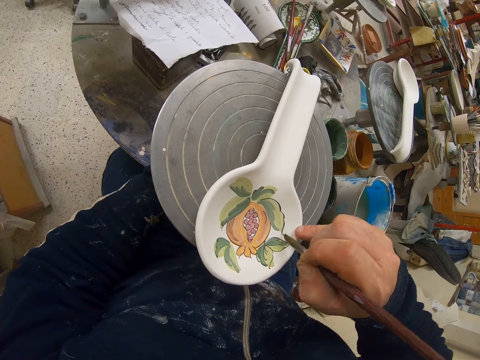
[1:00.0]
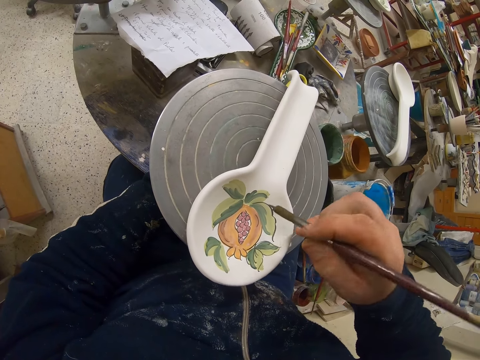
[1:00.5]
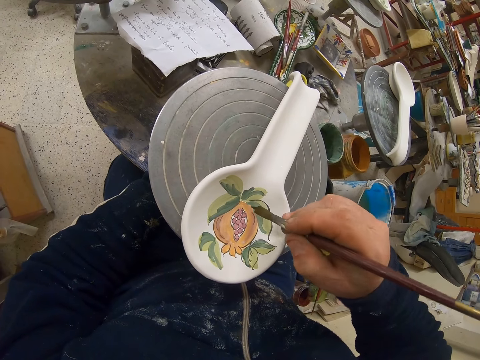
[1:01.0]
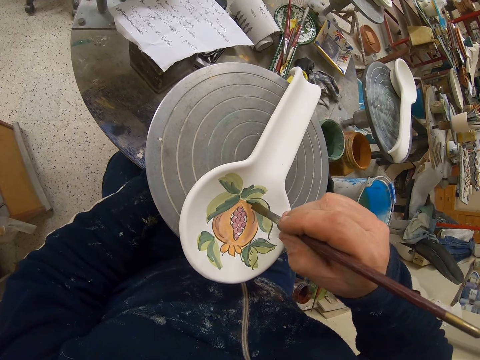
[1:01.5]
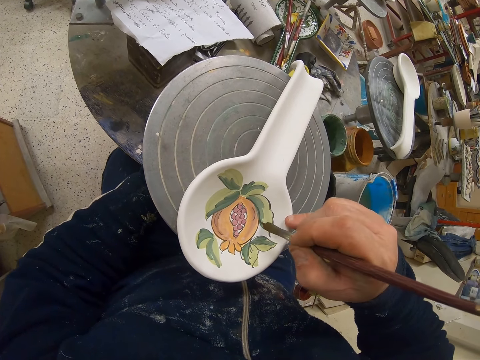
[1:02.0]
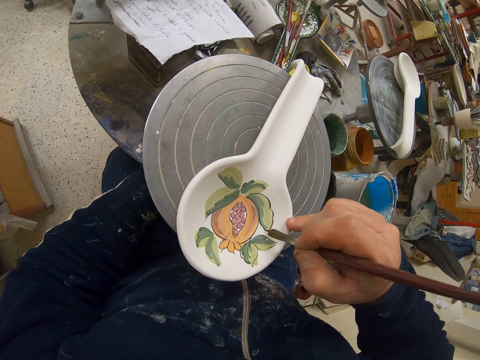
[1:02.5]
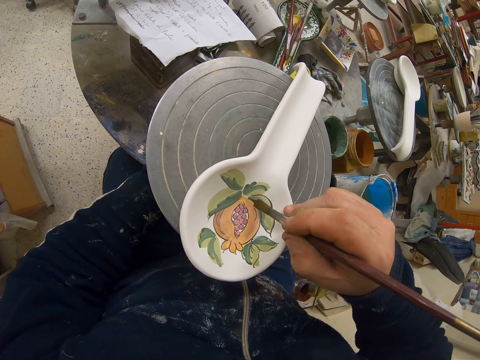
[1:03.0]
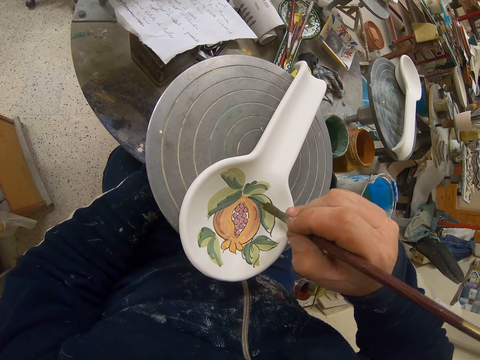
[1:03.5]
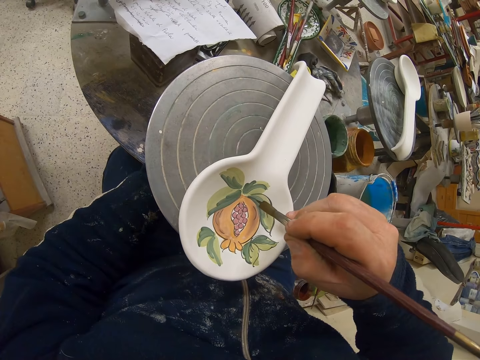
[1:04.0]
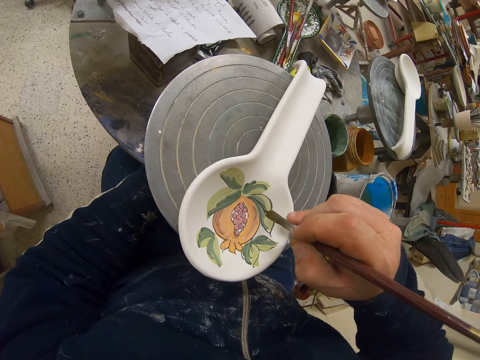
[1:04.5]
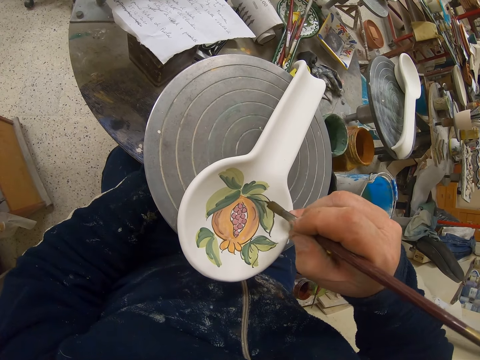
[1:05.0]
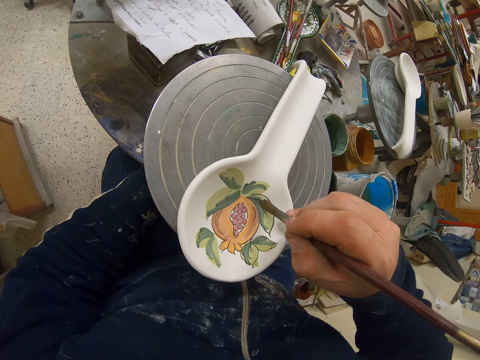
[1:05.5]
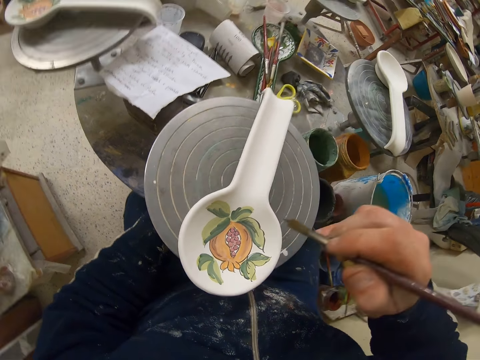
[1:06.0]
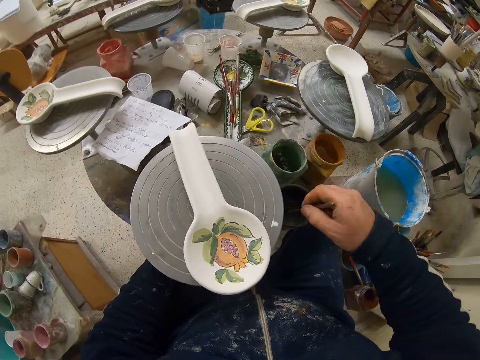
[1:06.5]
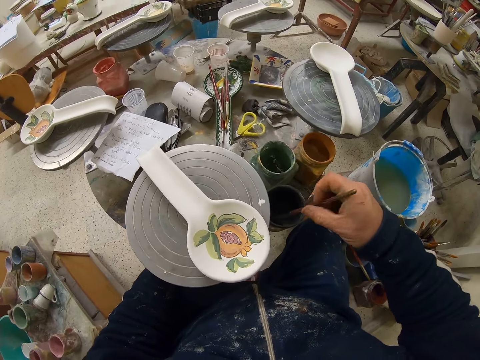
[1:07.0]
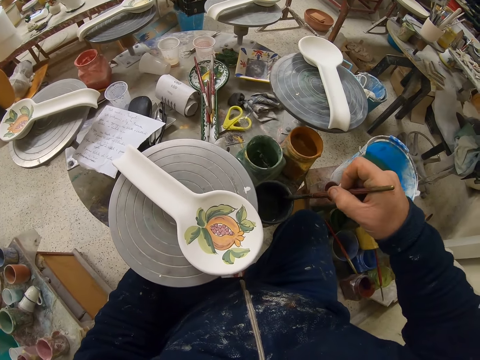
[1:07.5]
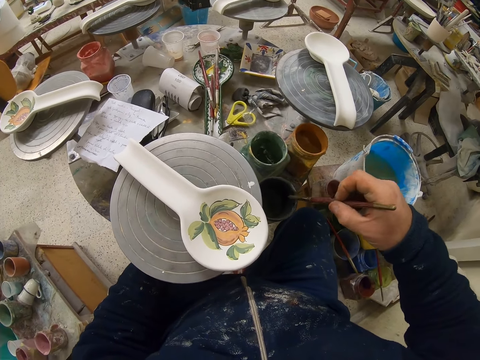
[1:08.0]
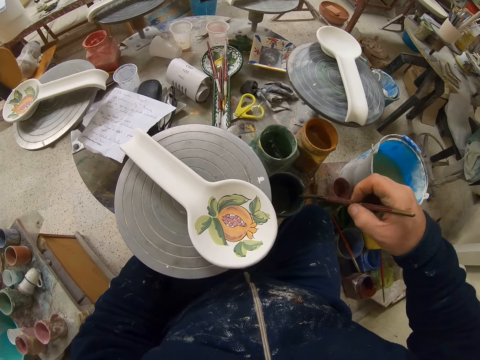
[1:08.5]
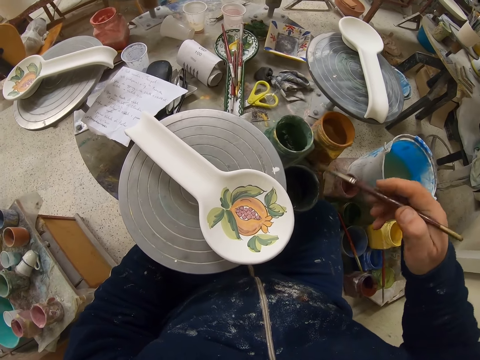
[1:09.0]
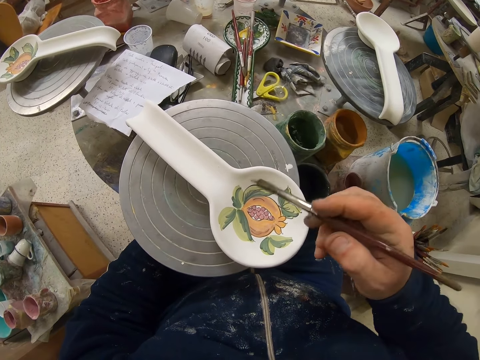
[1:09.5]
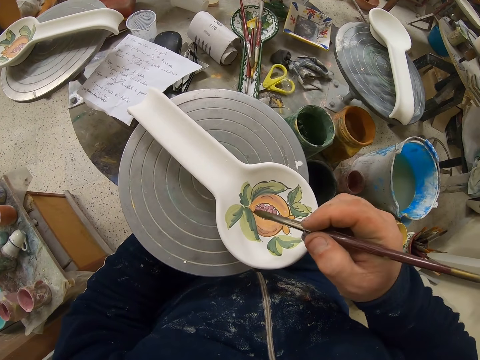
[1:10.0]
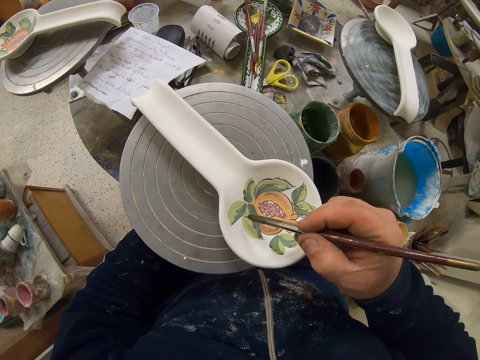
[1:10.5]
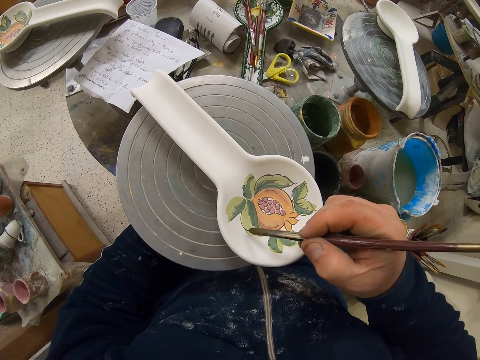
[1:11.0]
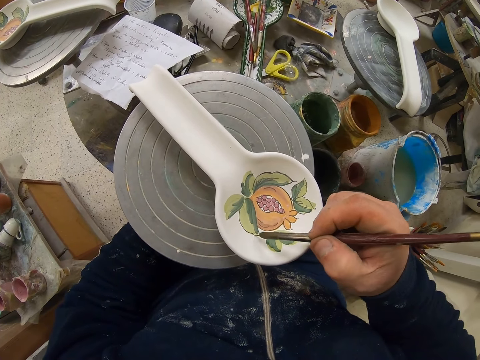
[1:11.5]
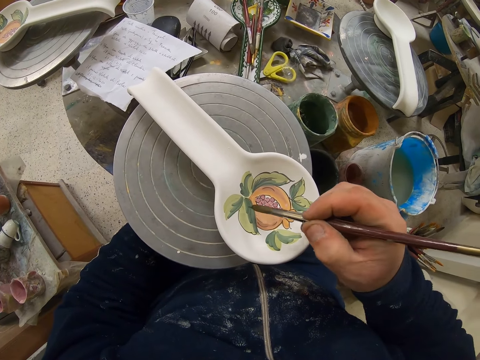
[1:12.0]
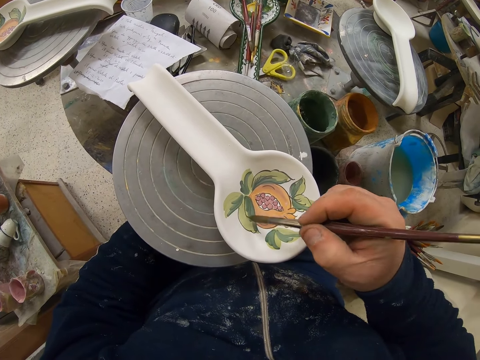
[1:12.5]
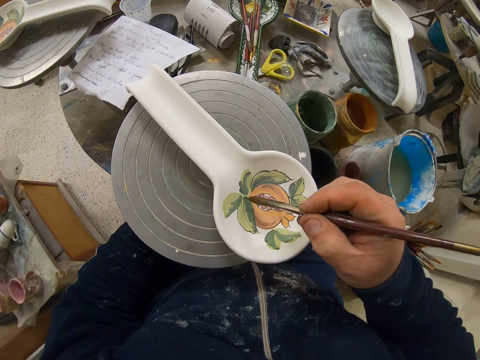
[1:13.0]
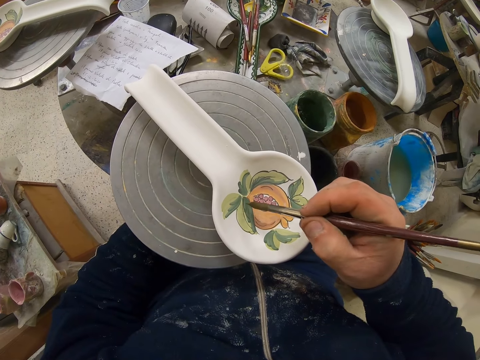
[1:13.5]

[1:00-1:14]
The camera wearer dips the paint brush in the paint can. They rub the paint brush on the paint can. They decorate the plate or spoon with the paint brush.

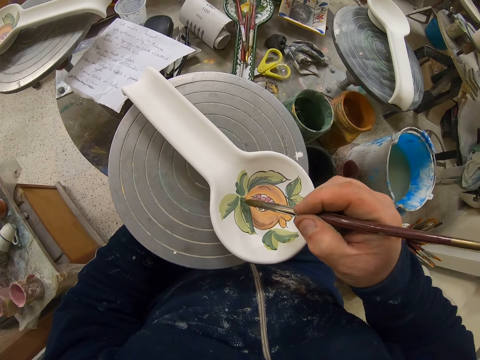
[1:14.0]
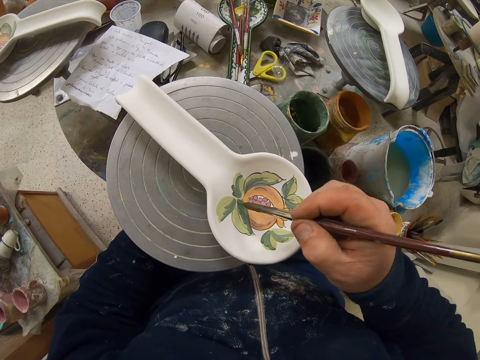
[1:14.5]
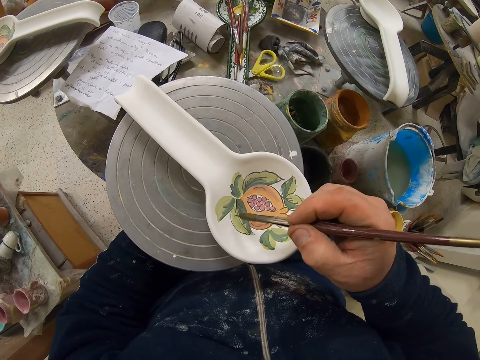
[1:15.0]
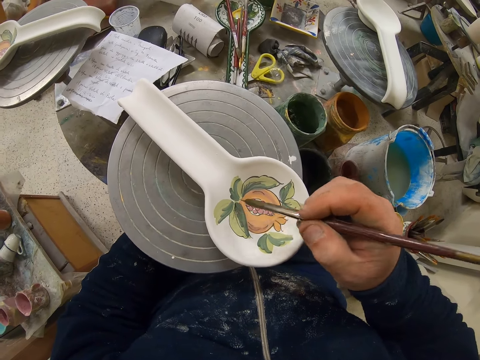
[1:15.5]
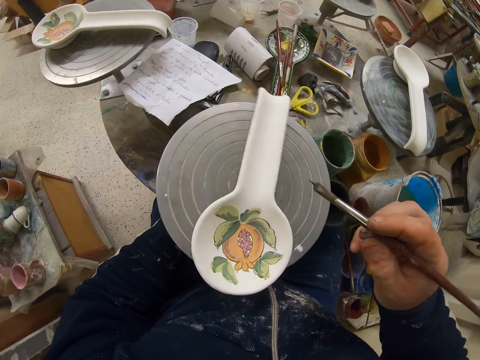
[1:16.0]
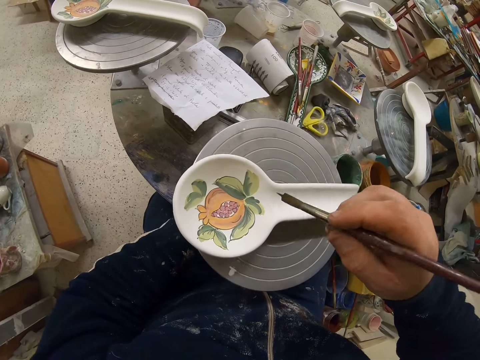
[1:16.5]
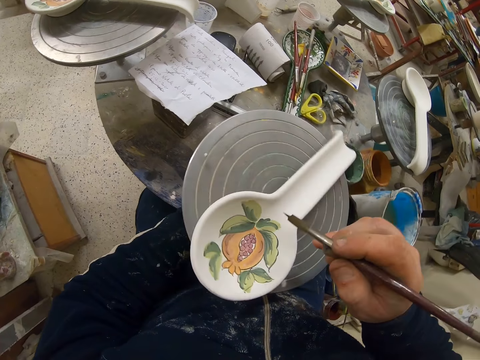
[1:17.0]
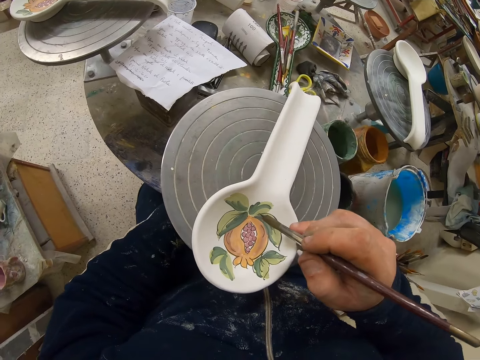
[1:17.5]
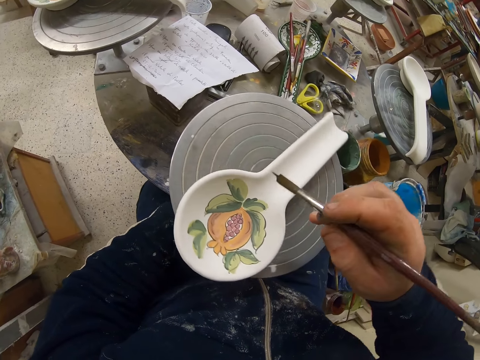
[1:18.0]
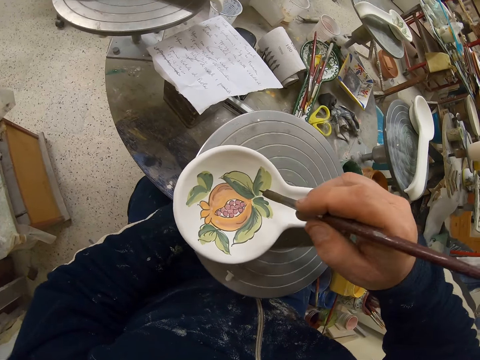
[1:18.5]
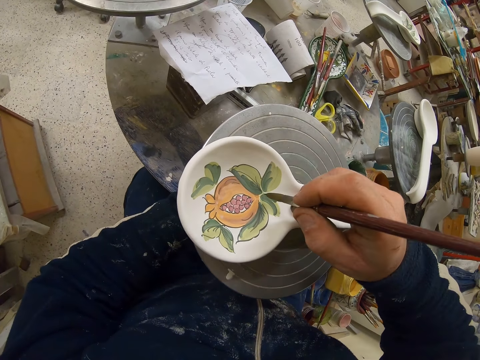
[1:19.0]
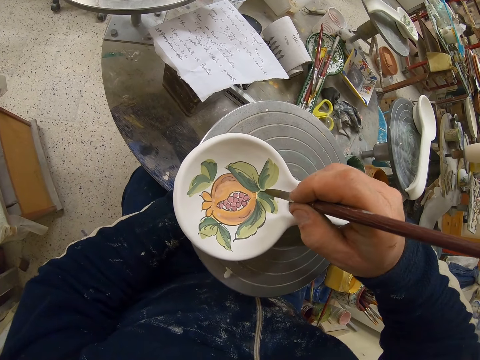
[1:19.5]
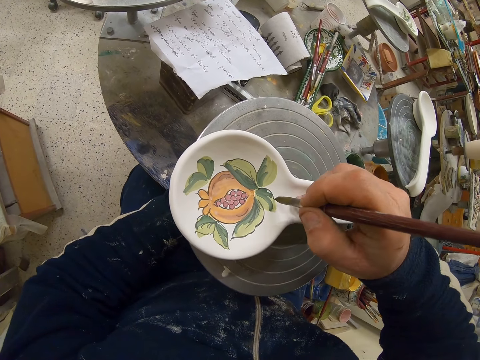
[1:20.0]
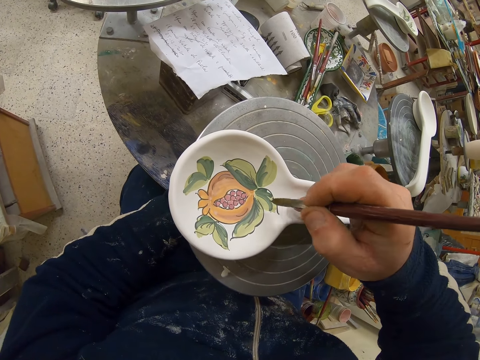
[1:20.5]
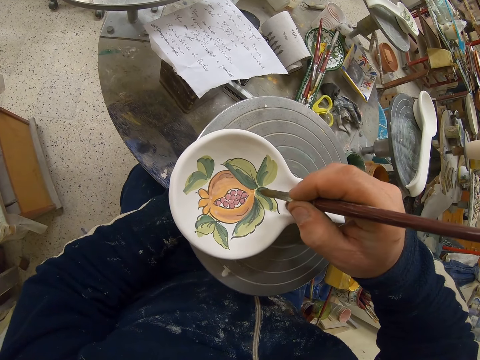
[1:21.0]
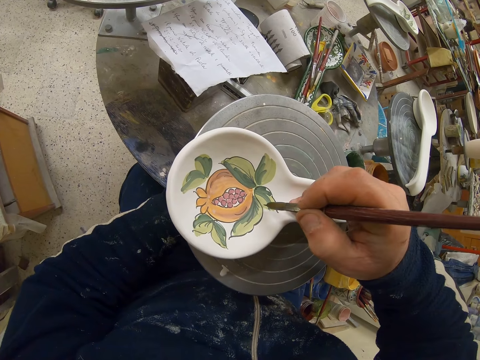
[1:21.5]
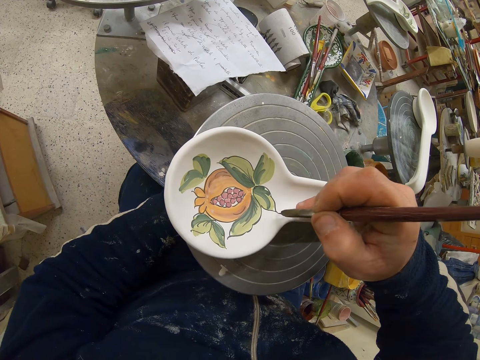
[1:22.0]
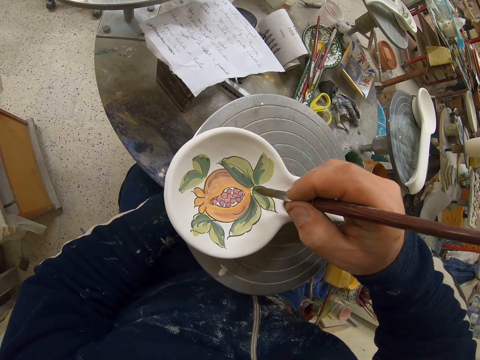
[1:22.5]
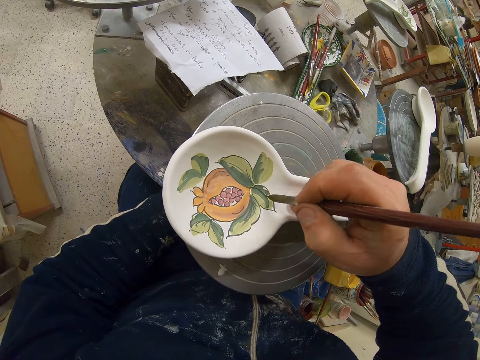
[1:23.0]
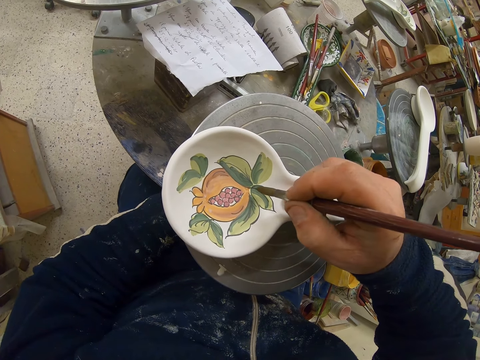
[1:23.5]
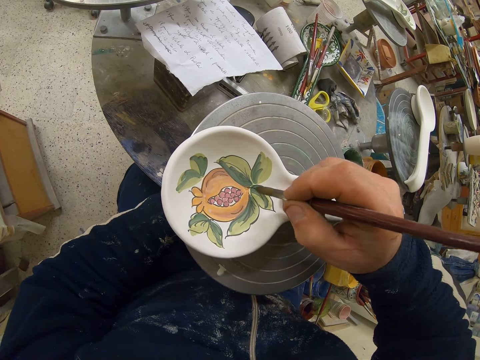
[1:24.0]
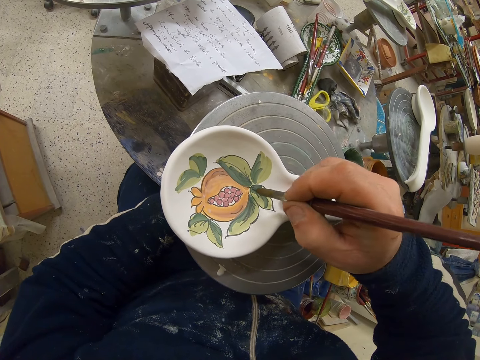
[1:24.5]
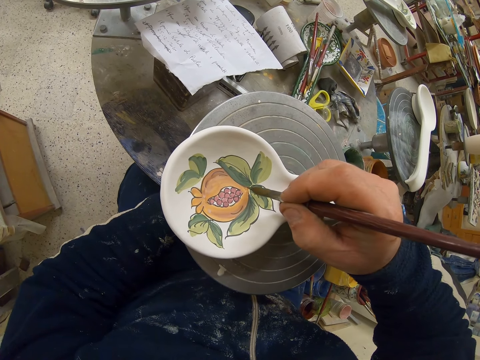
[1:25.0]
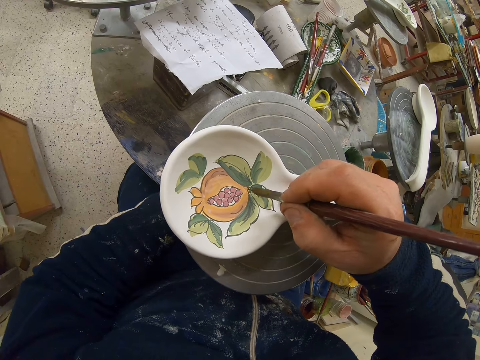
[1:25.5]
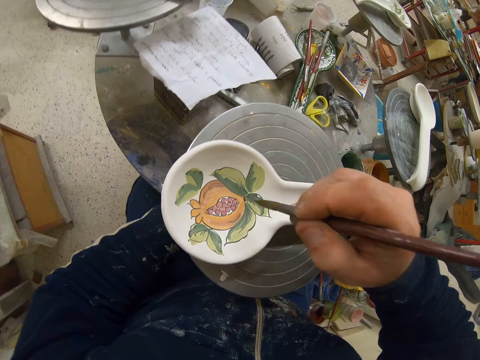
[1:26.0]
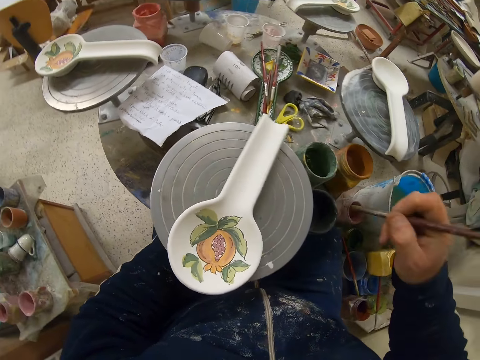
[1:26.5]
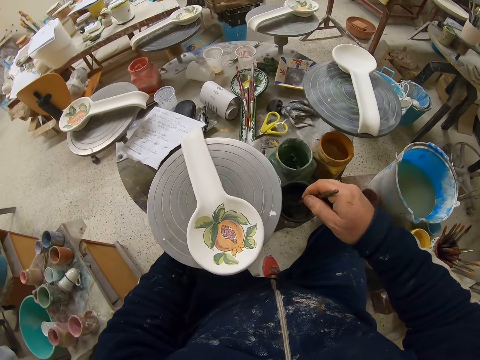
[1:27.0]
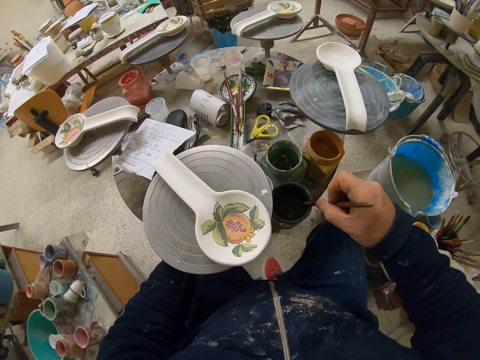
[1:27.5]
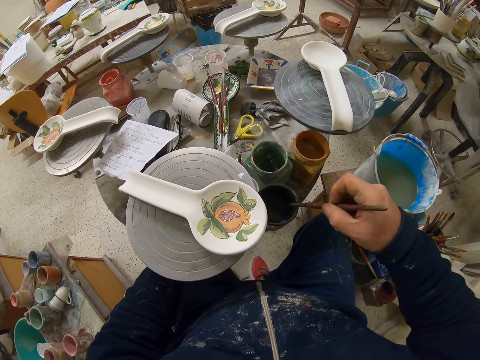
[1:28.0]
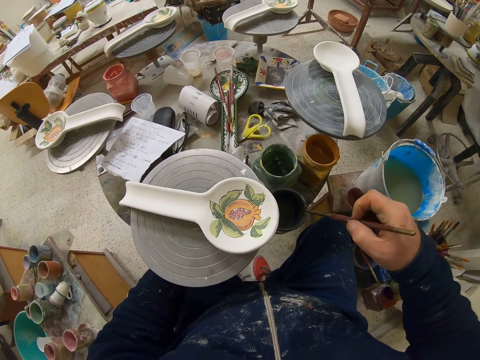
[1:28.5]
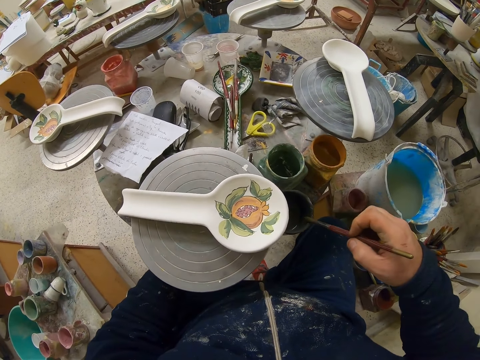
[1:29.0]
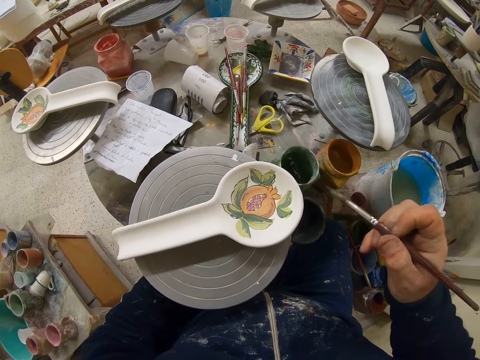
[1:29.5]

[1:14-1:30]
The camera wearer turns the table. They decorate the plate with the paint brush. They turn the table. They dip the paint brush in the paint can. They rub the paint brush on the paint can.
